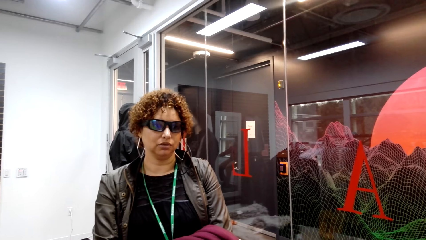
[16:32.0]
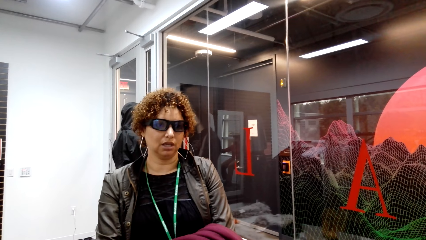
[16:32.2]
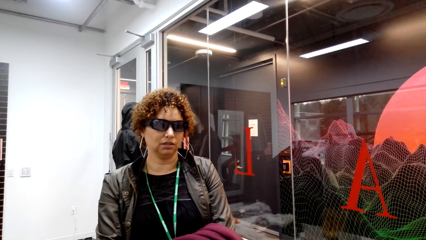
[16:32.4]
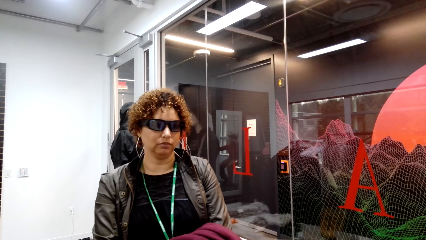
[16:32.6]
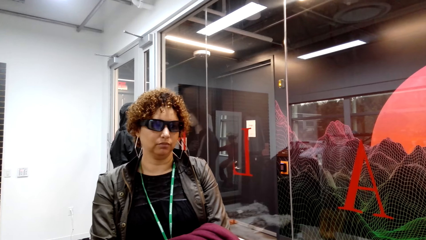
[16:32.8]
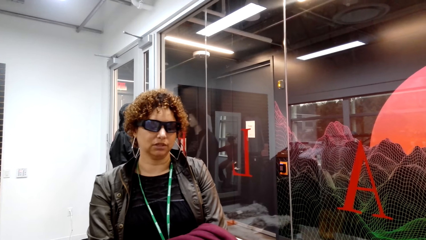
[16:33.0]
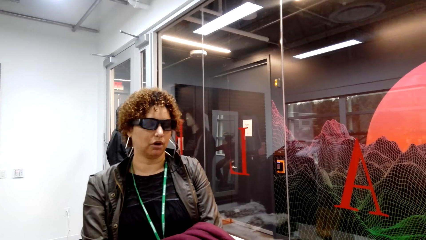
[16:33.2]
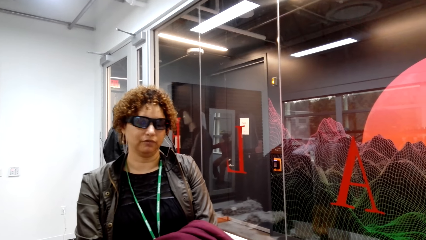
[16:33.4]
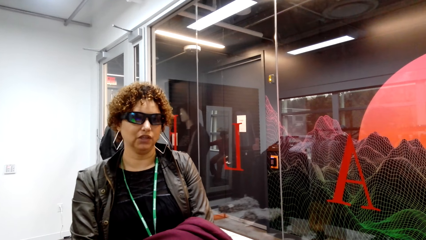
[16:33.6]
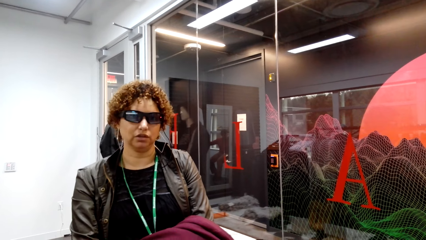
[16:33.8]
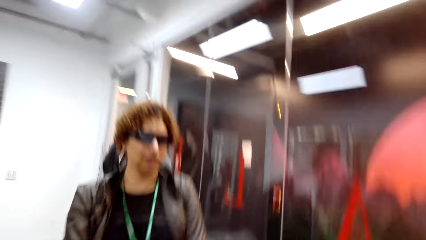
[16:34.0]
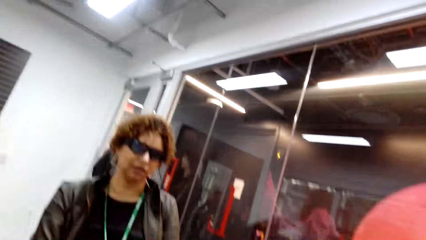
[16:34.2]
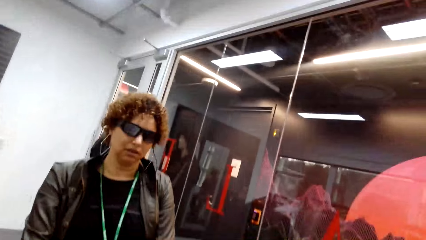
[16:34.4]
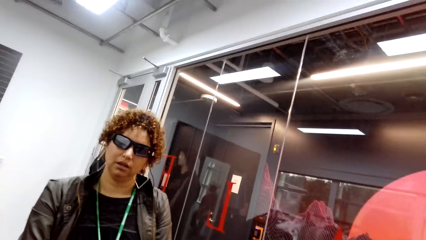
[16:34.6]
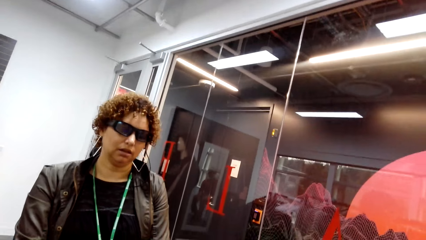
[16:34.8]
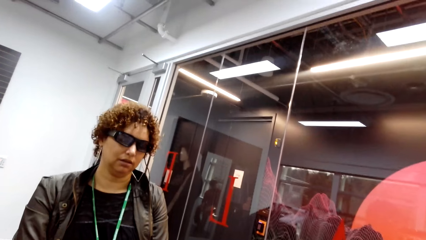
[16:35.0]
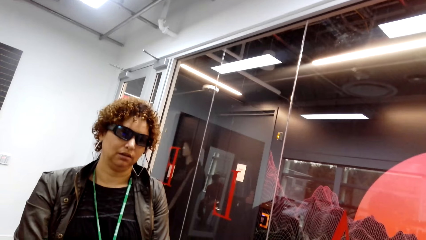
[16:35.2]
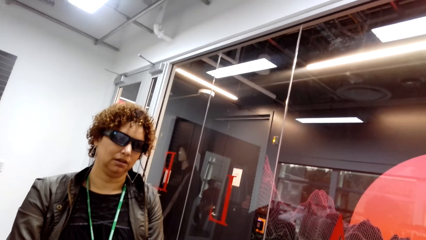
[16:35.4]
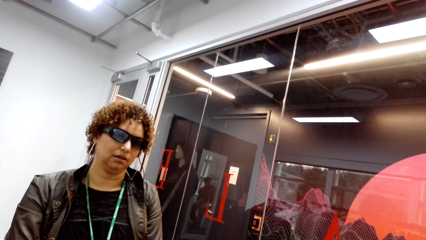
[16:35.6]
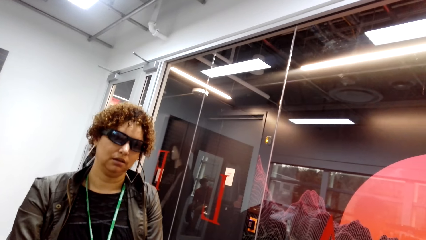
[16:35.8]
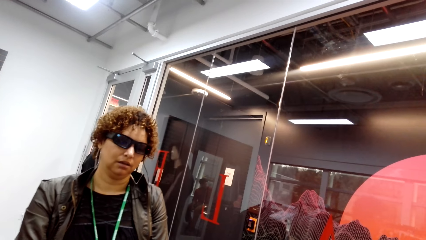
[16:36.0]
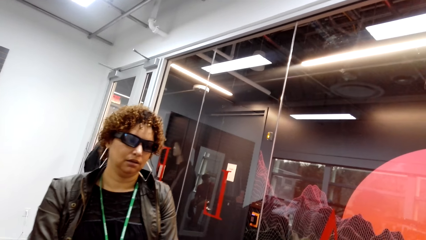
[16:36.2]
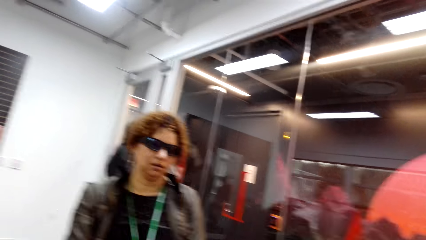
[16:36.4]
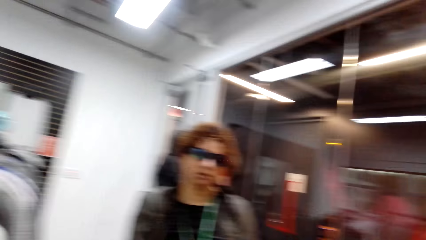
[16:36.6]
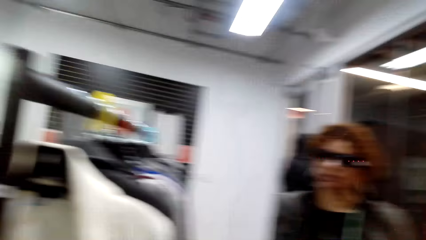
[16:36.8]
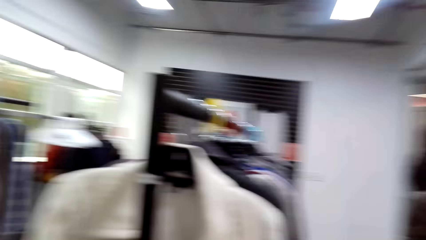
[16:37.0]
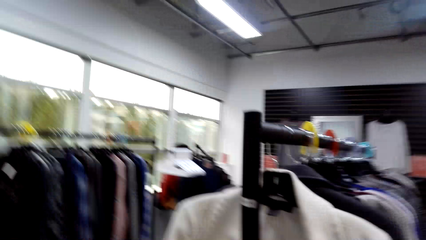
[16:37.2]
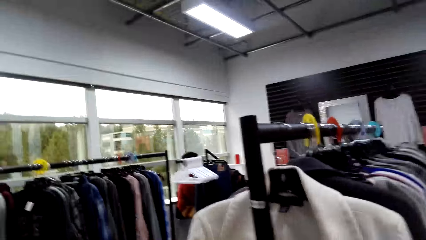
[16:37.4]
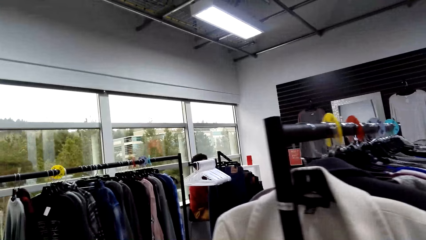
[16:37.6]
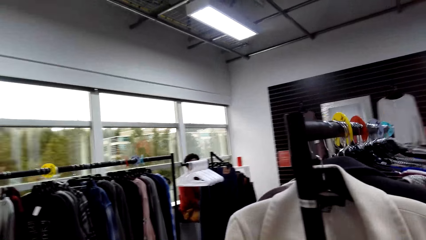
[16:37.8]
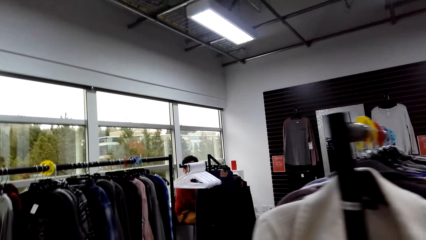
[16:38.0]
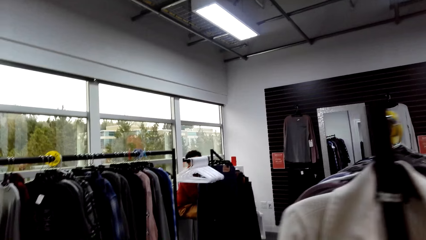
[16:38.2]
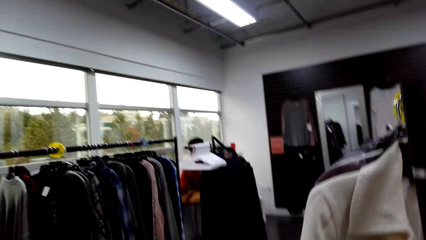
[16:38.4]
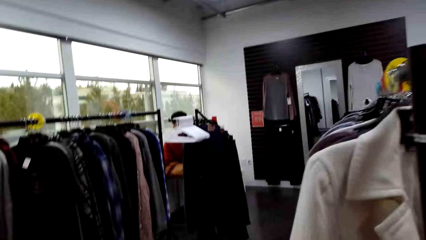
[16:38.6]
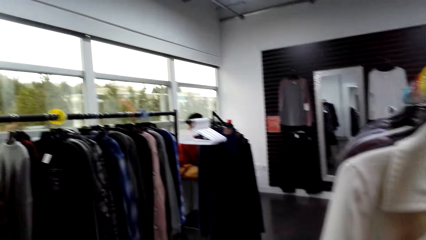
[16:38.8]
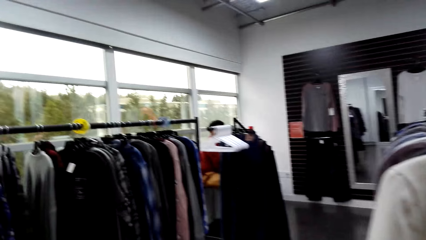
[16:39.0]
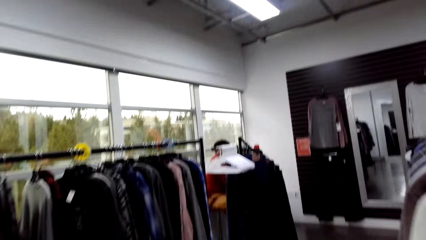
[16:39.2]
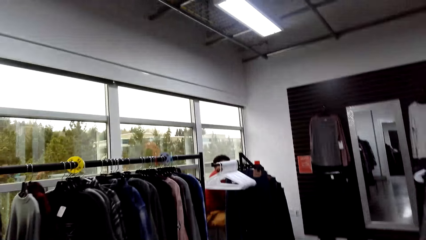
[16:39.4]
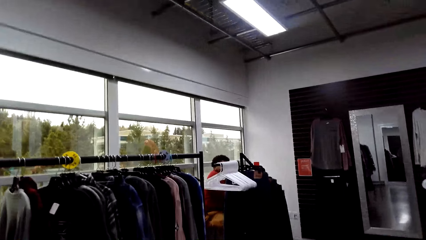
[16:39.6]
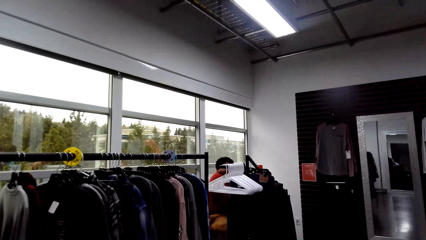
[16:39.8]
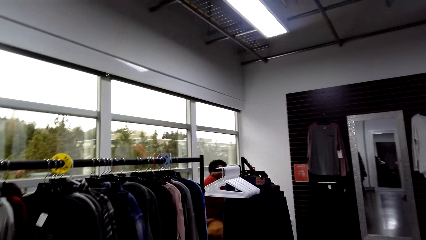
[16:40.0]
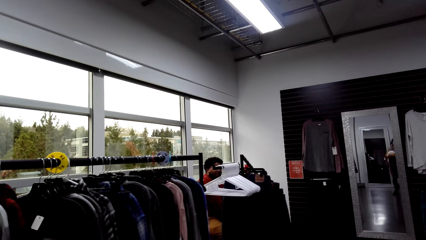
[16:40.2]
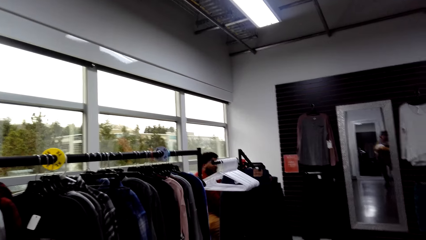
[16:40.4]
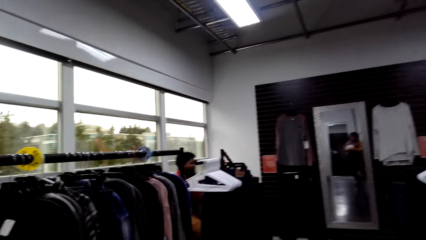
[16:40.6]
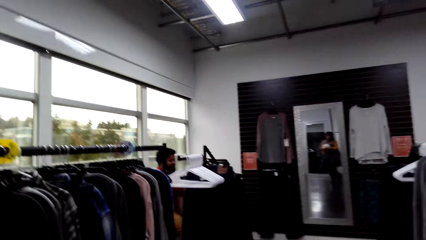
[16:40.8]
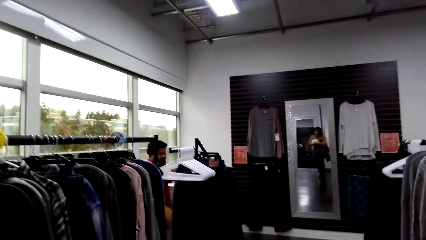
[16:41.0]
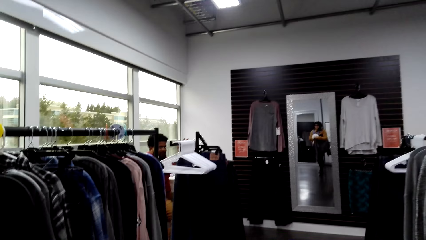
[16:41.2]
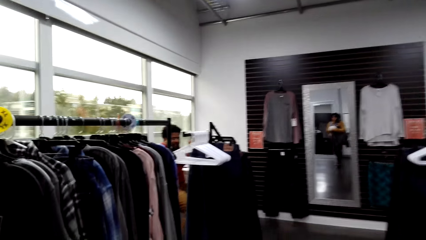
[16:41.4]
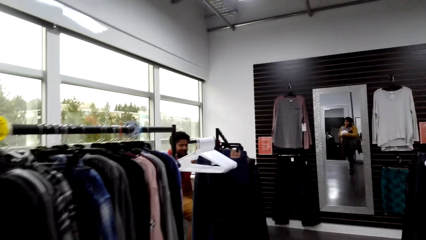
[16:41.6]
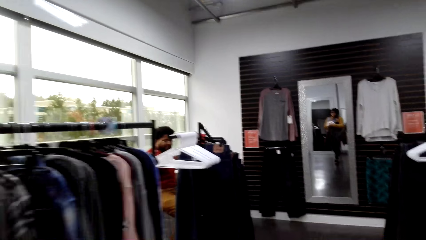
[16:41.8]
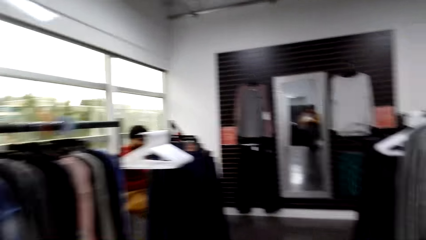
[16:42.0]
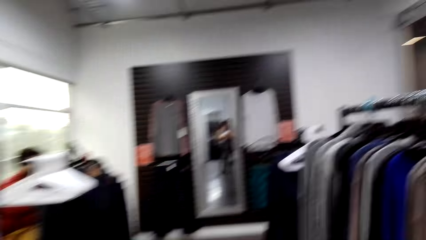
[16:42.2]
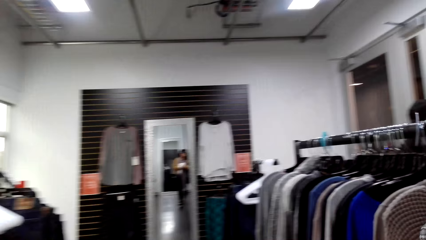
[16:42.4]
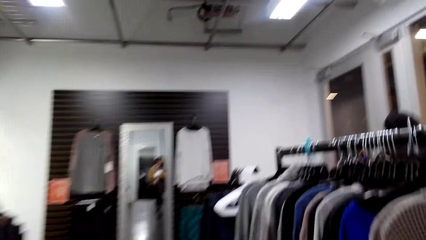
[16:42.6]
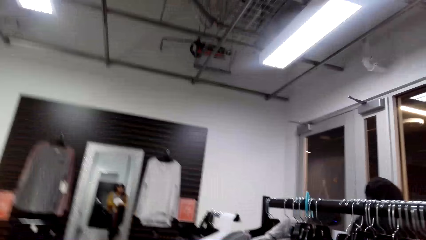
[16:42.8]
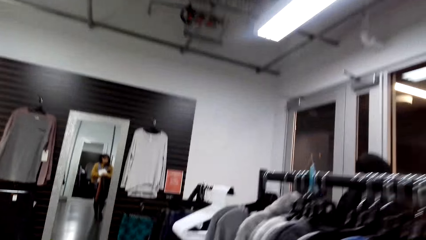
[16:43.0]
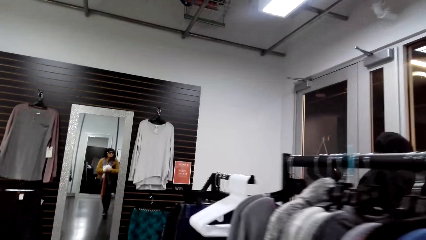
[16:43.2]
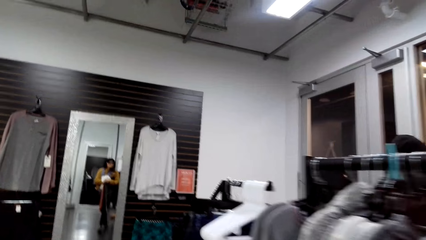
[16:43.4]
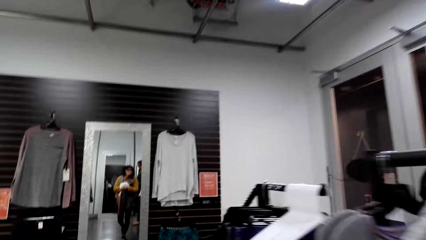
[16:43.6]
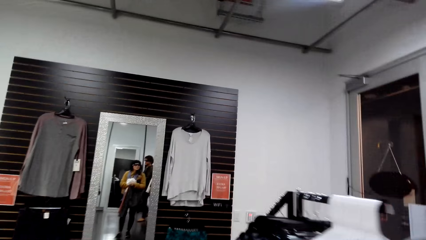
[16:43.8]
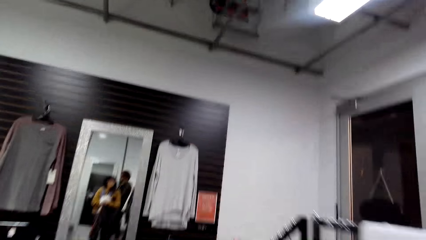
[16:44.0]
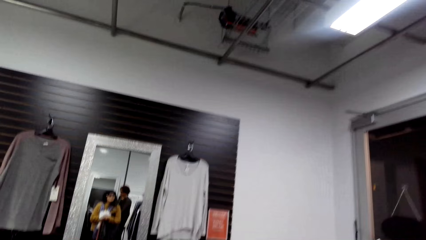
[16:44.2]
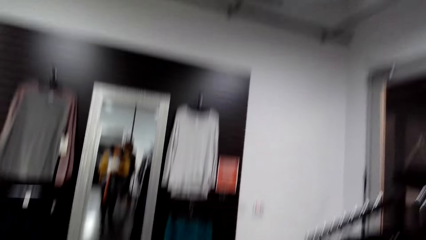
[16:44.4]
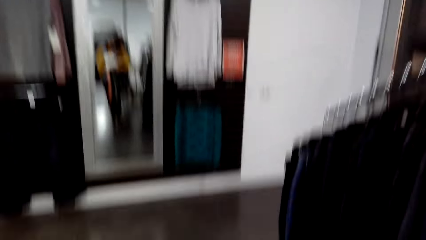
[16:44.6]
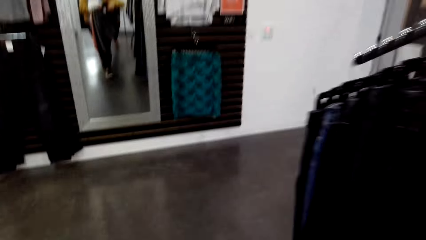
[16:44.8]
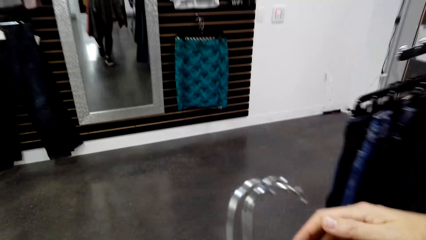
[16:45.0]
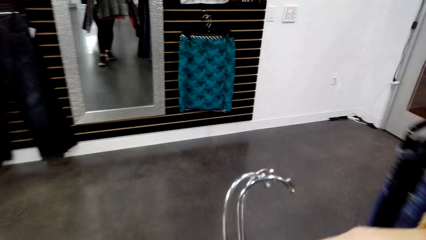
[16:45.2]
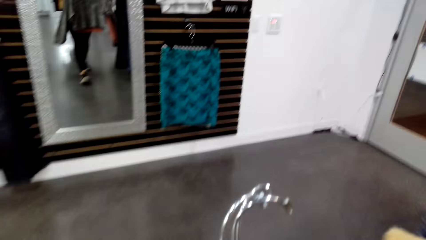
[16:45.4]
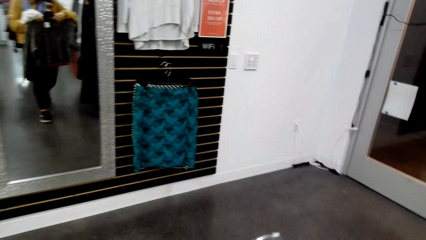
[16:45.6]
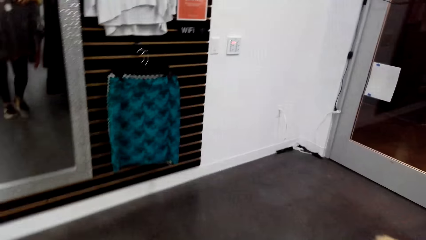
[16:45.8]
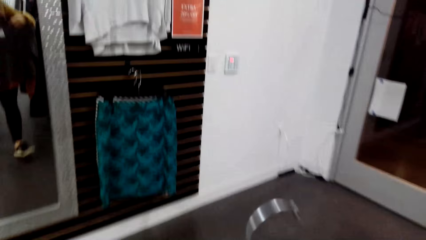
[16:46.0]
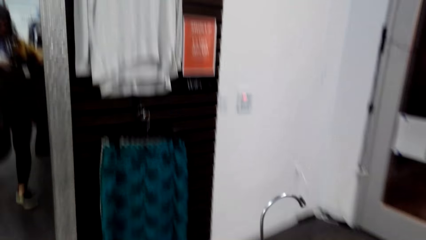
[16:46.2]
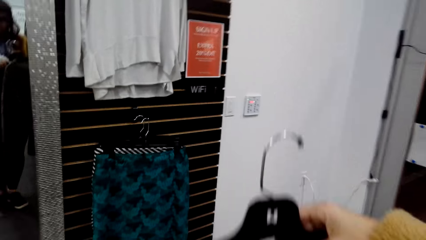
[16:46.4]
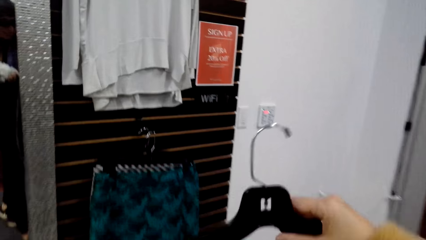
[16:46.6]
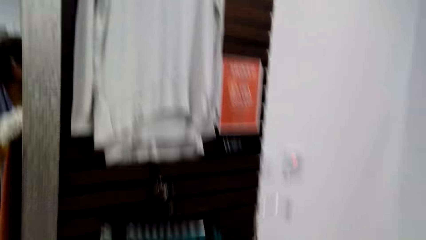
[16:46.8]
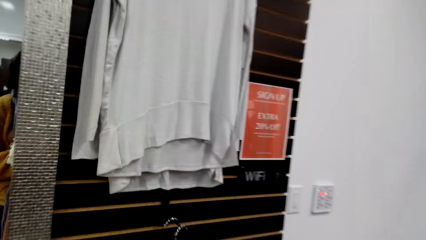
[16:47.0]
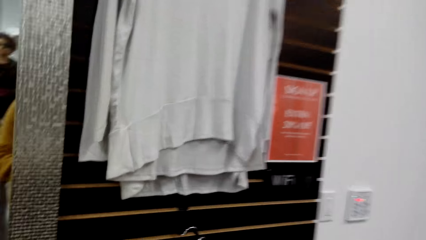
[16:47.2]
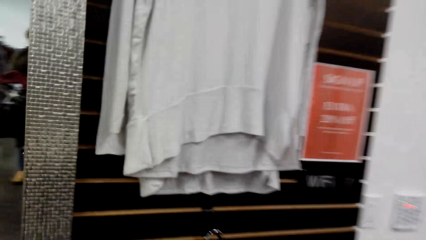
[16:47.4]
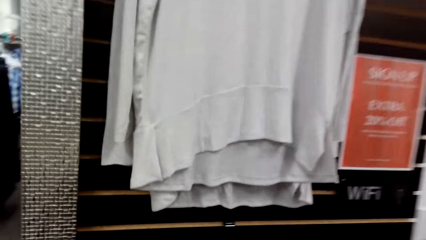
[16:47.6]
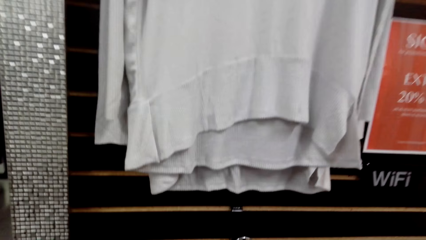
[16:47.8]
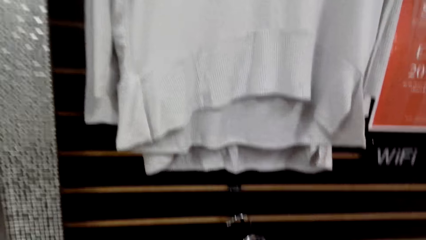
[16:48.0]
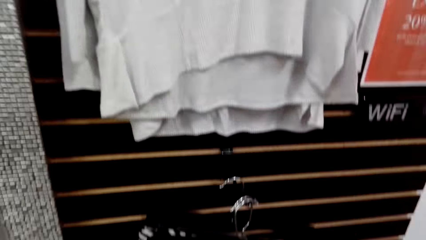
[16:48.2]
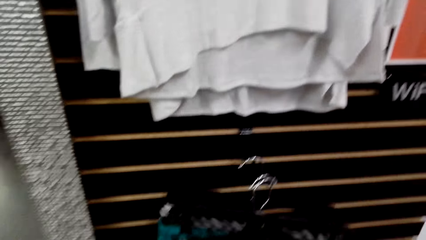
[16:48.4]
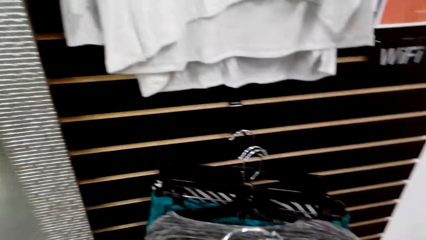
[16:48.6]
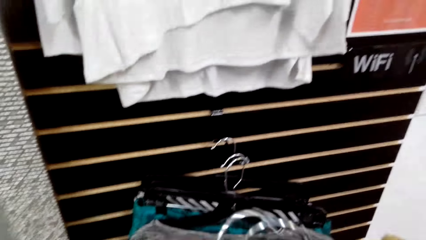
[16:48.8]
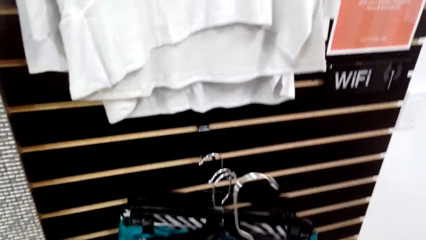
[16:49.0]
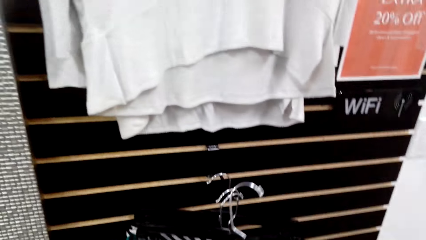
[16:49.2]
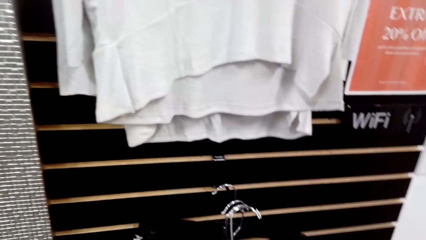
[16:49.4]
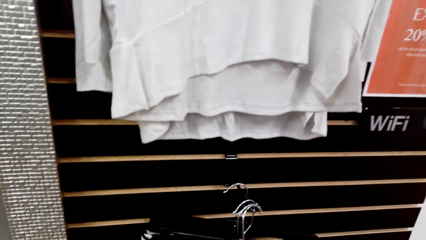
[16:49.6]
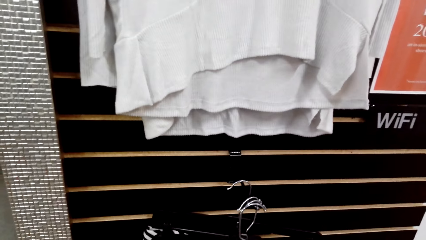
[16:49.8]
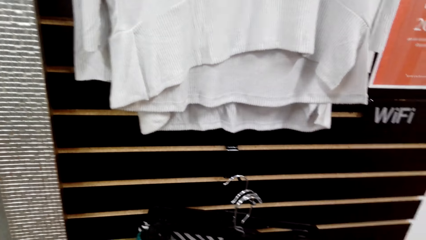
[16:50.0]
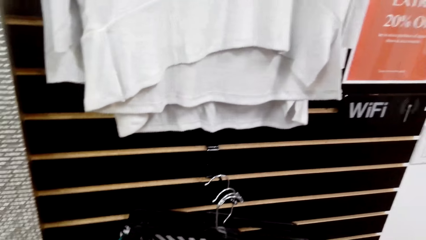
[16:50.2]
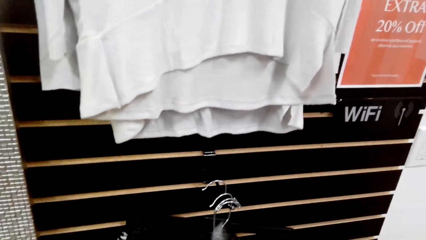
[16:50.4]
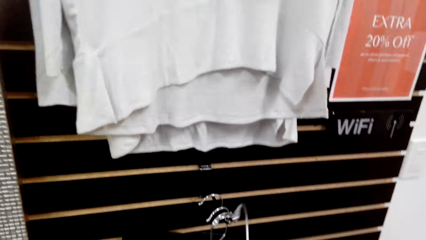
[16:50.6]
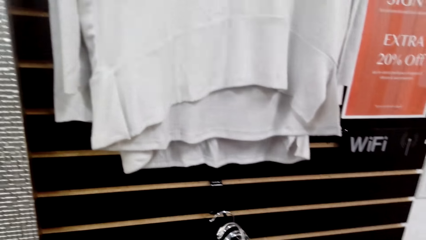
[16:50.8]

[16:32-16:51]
The seller talks to the buyers. The seller talks to the camera wearer. The camera wearer looks on the other side. They walk around the boutique, walk towards the mirror, and talk to the seller. They hold the hanger. They hang the cloth on the wall. They put clothes on the hanger.
